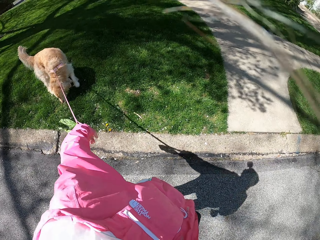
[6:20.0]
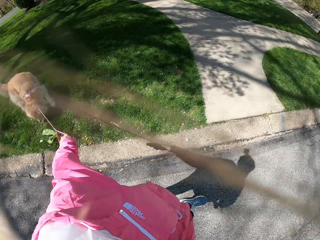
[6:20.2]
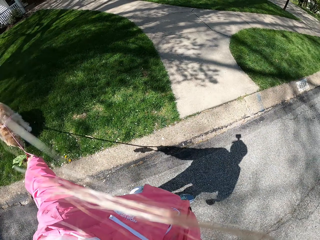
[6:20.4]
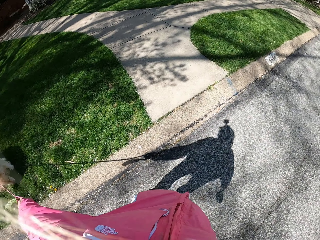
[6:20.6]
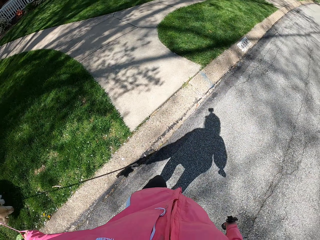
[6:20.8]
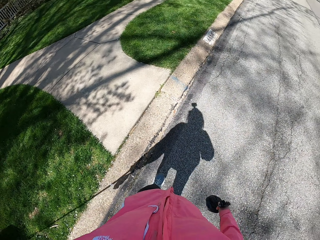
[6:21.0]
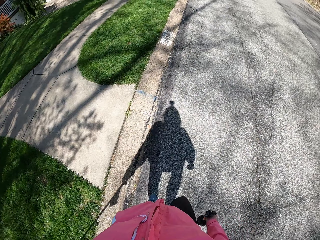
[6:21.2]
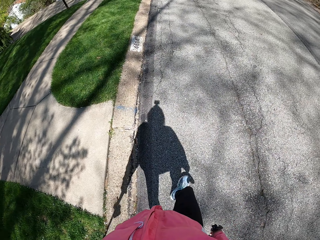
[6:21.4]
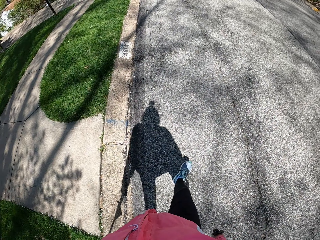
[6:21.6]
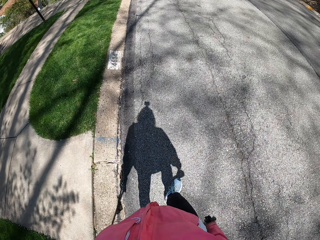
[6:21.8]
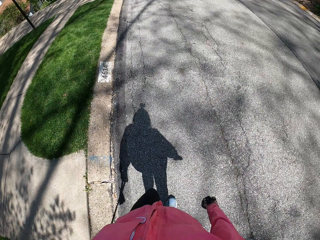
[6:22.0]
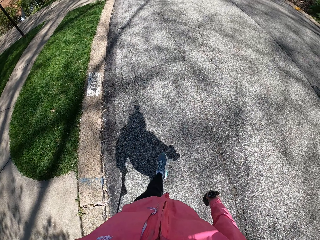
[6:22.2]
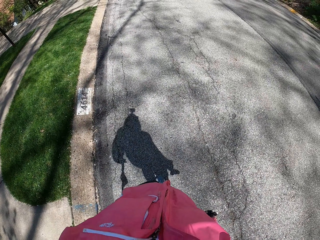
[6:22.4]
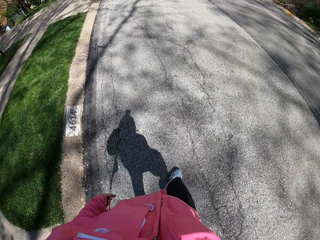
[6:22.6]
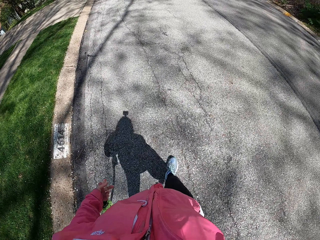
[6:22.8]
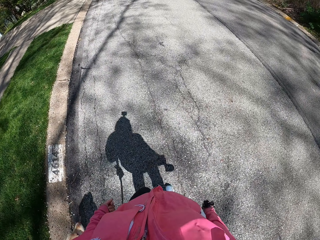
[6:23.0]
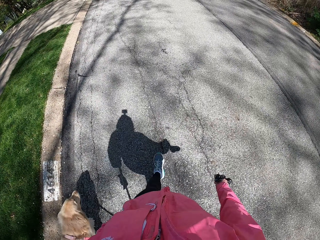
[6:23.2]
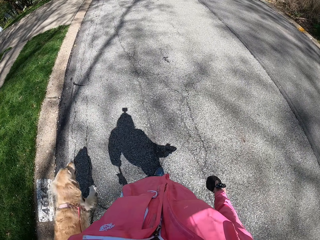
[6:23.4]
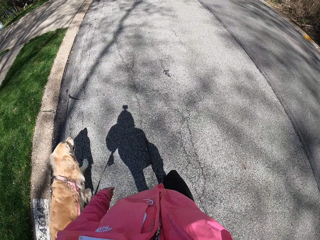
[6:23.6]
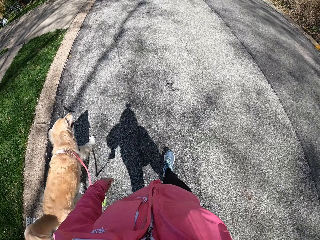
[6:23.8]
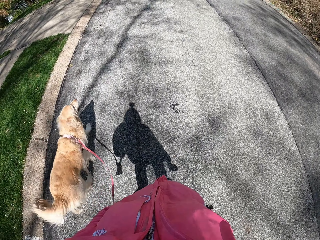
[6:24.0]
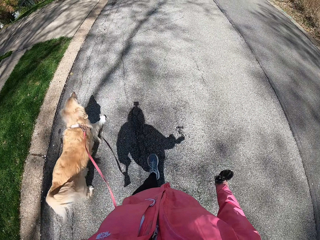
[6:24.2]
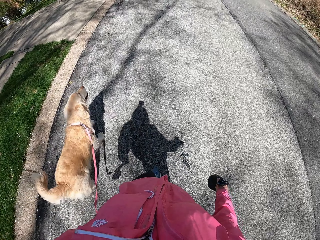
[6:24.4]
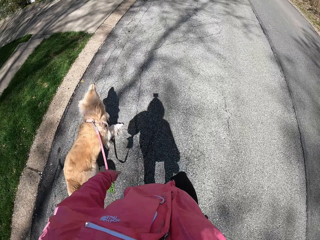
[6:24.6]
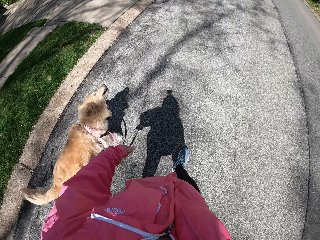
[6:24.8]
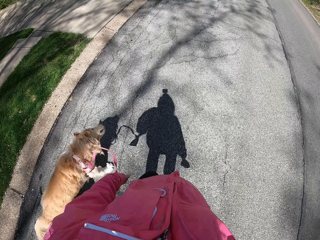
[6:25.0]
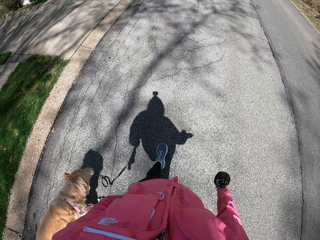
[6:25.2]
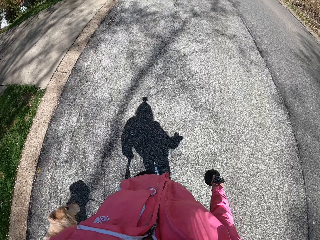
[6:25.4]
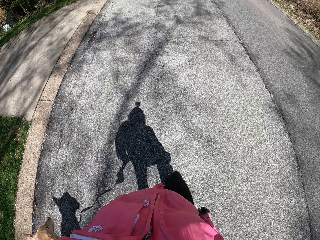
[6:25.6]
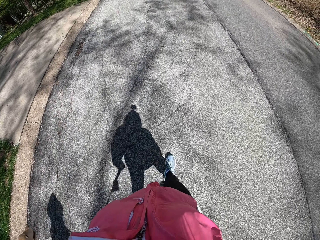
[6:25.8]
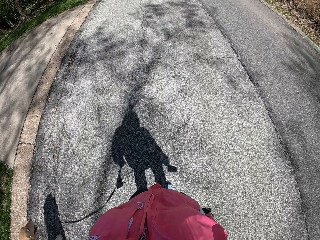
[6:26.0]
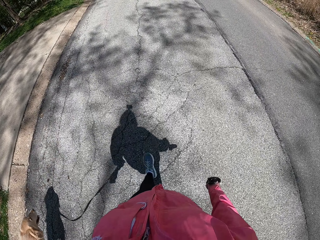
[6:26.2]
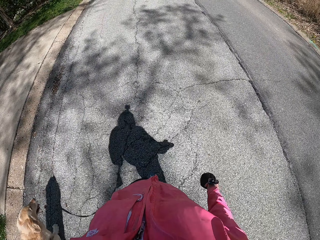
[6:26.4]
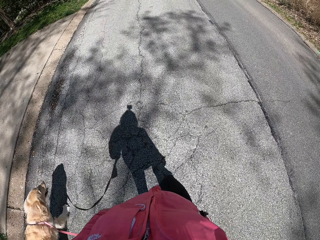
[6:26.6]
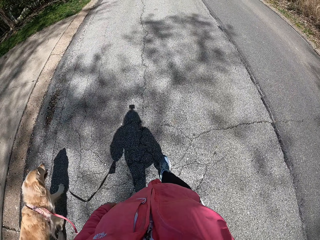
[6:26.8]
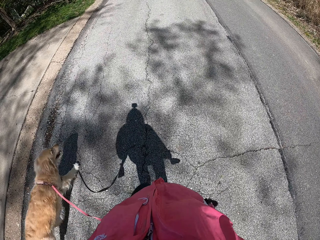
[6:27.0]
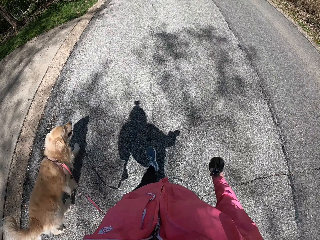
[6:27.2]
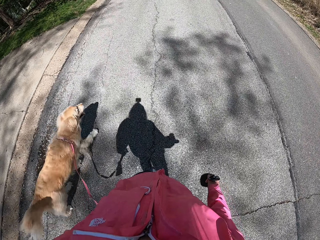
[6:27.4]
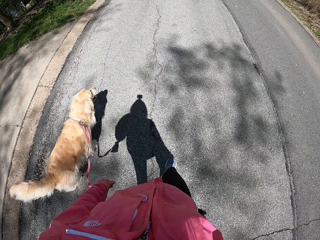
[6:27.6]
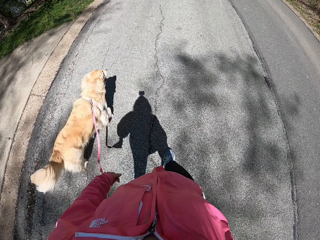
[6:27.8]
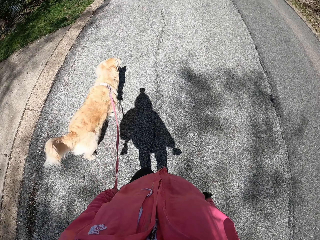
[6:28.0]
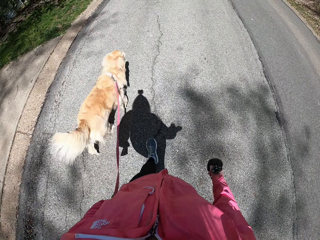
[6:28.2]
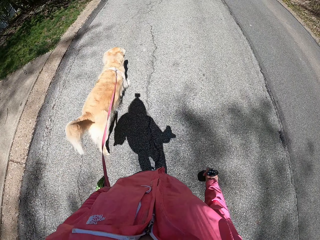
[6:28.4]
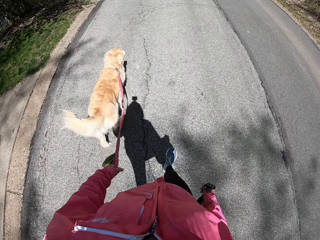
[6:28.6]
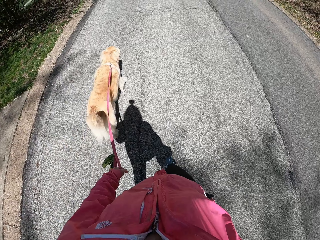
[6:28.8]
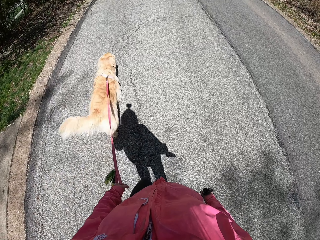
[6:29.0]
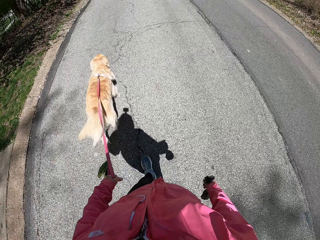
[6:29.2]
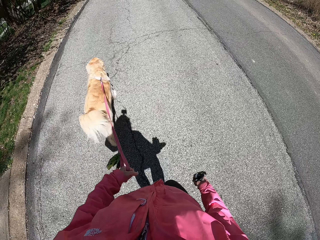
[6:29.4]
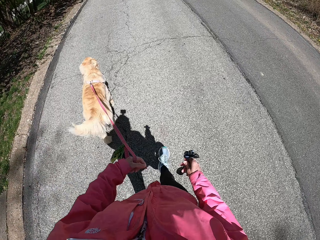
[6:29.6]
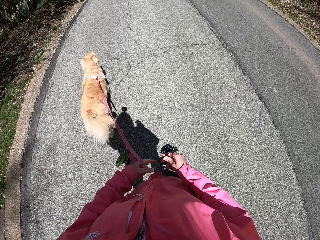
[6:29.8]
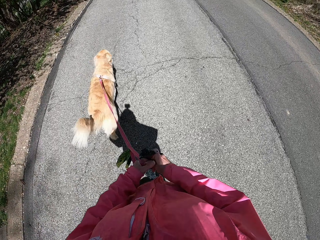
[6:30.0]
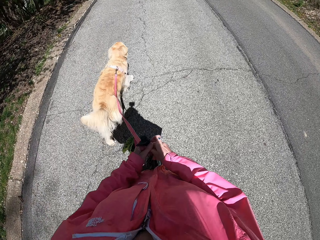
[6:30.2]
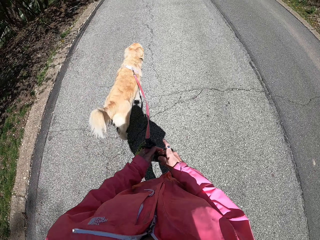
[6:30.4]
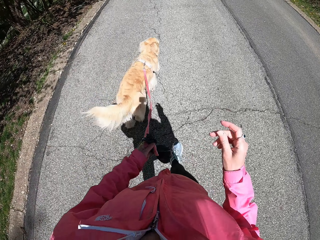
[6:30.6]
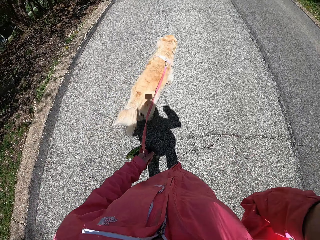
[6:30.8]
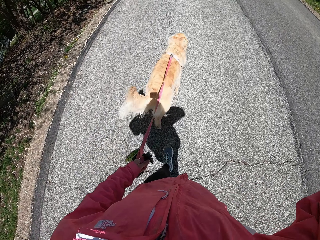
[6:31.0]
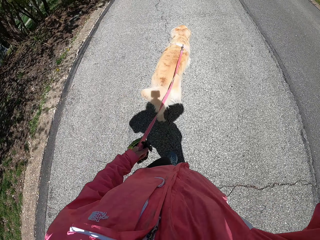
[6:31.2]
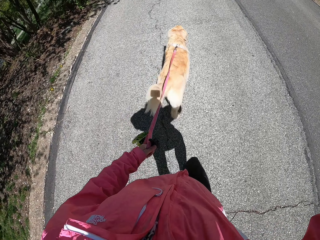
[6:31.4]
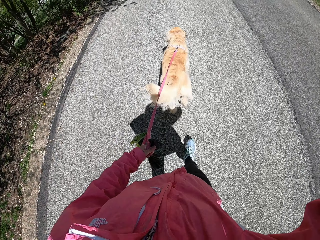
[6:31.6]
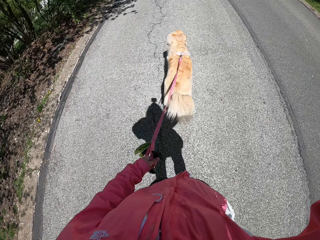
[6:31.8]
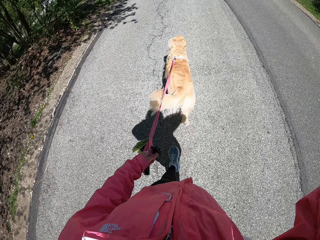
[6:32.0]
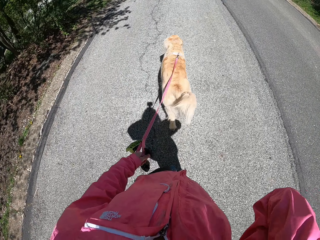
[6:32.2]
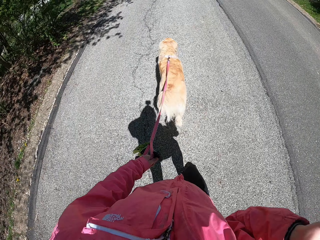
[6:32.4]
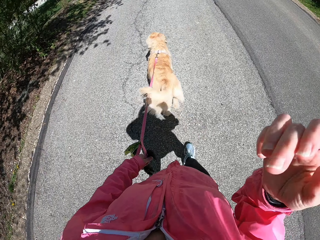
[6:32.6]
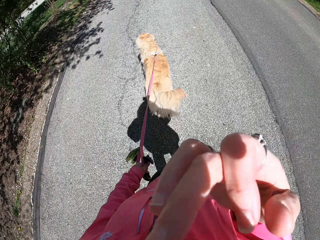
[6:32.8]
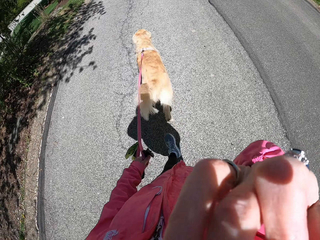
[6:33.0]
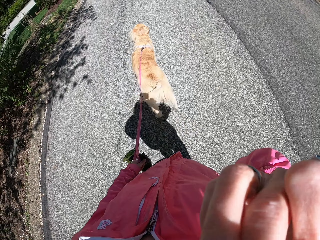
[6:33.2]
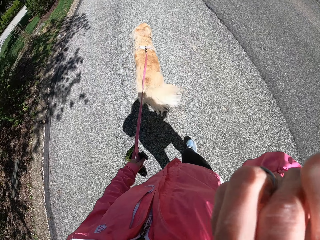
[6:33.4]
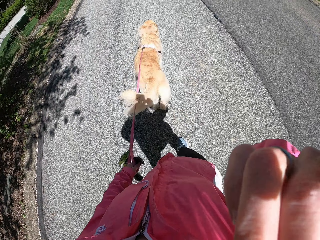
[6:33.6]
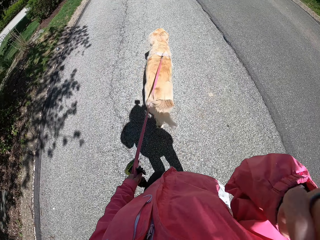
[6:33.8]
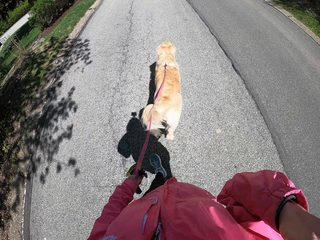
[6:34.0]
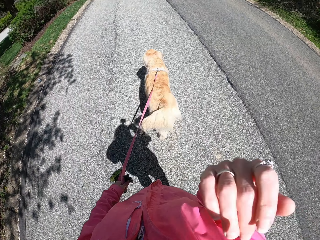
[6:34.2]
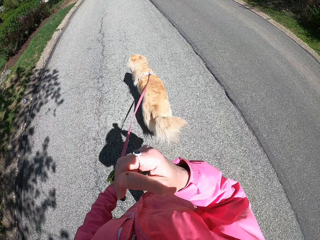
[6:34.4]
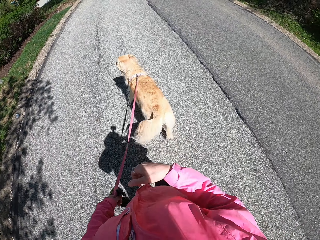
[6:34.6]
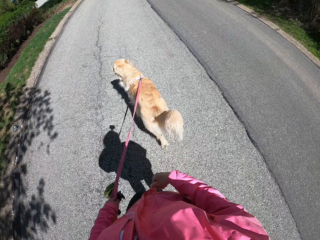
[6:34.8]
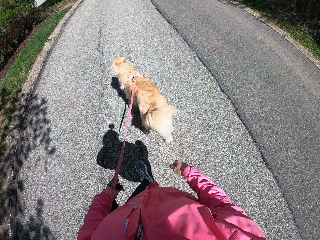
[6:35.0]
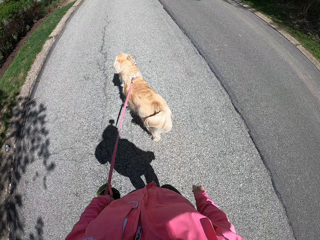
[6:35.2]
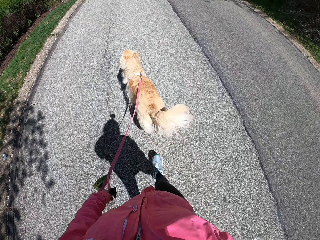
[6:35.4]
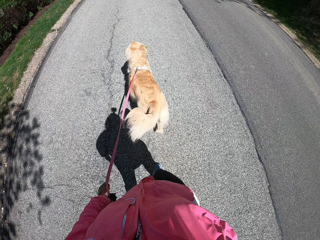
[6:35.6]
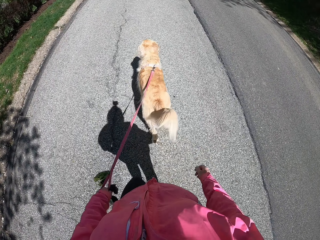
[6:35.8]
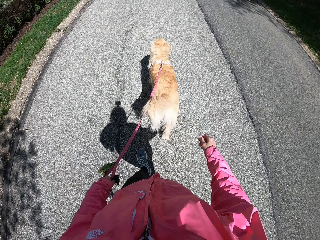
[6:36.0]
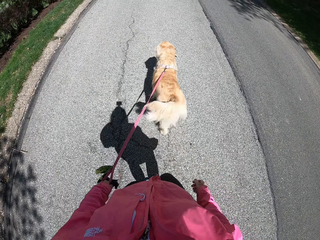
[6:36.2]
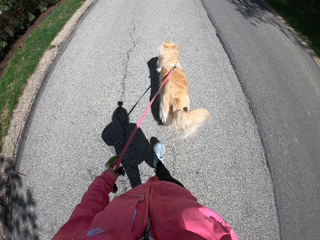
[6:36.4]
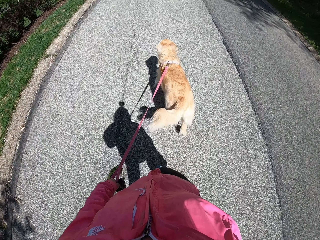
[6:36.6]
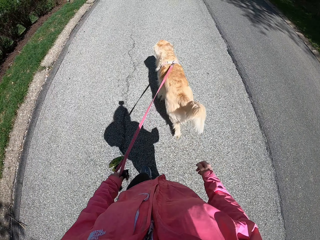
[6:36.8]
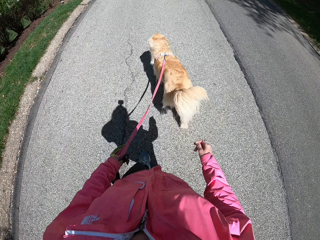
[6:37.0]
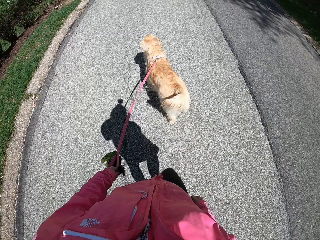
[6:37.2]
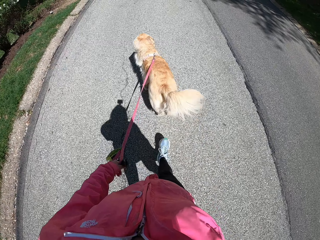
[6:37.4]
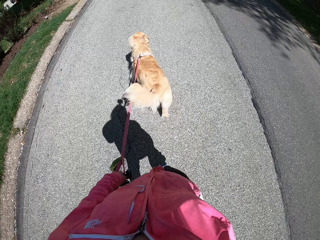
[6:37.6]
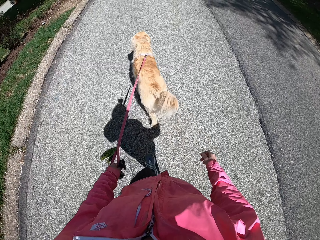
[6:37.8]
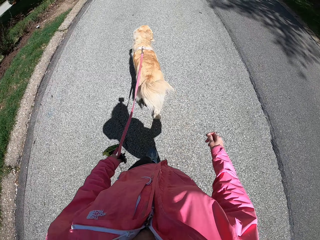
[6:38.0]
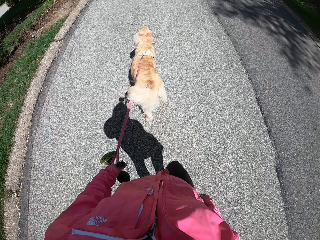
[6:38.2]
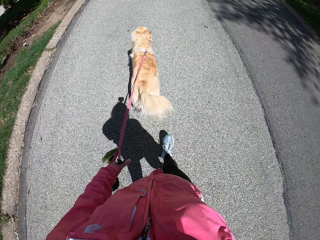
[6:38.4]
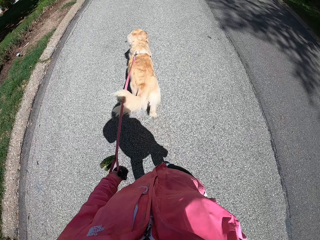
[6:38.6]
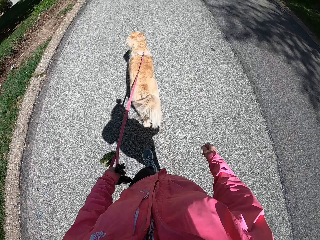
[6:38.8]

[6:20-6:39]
The camera wearer stops at a sidewalk. She walks with a dog on a leash. She holds a dog poop bag with her left hand. She raises her hand. She touches her face.

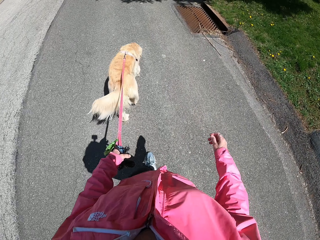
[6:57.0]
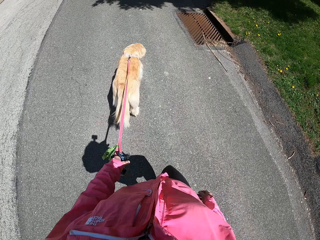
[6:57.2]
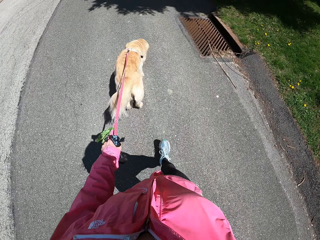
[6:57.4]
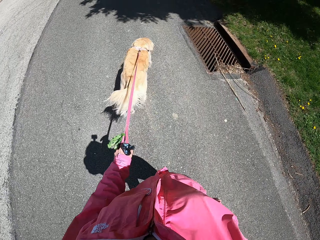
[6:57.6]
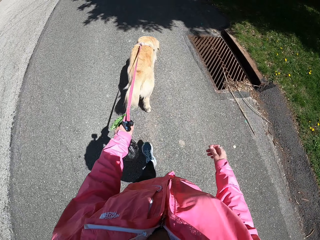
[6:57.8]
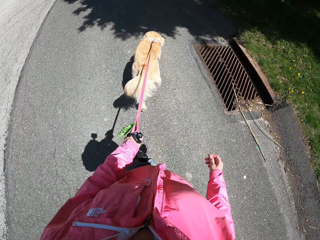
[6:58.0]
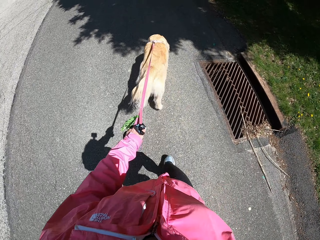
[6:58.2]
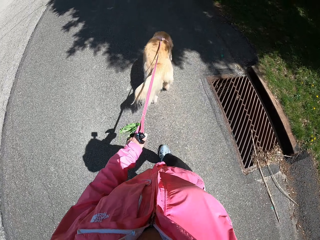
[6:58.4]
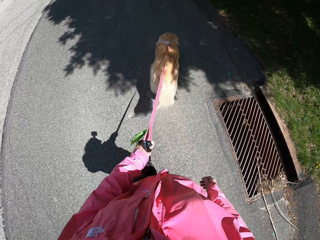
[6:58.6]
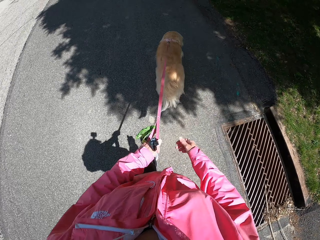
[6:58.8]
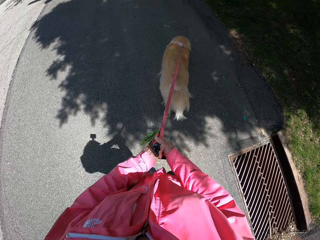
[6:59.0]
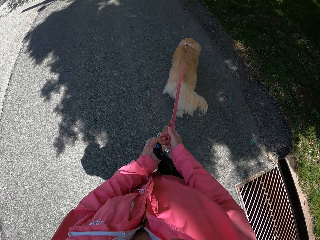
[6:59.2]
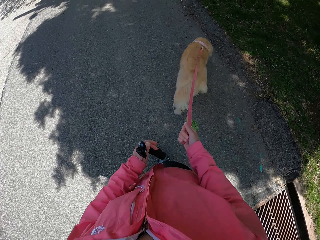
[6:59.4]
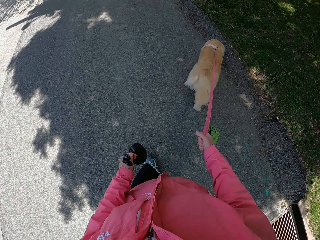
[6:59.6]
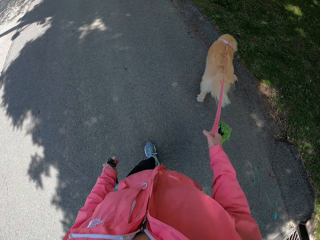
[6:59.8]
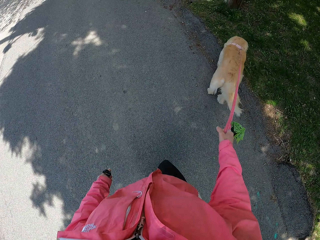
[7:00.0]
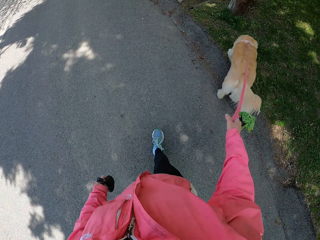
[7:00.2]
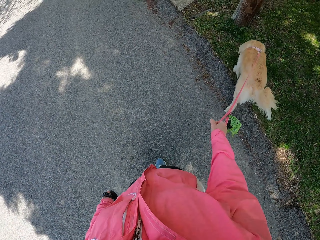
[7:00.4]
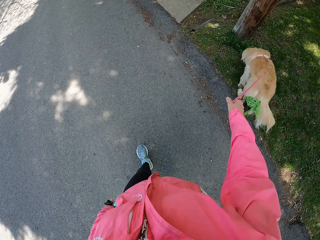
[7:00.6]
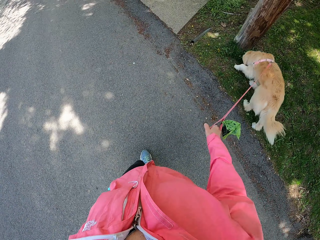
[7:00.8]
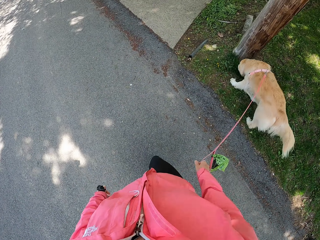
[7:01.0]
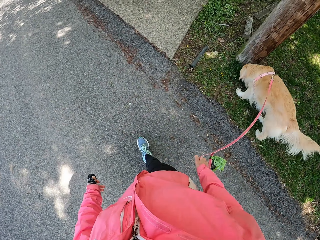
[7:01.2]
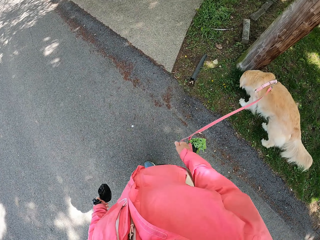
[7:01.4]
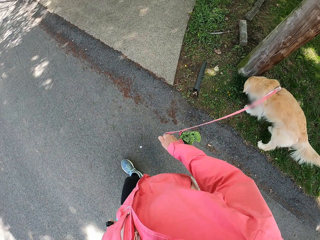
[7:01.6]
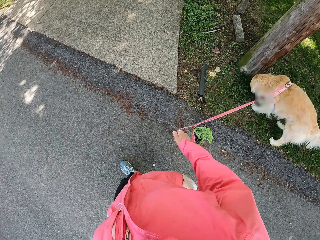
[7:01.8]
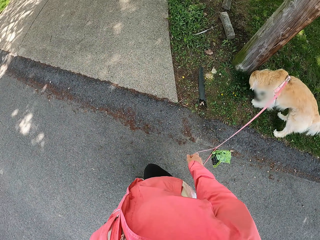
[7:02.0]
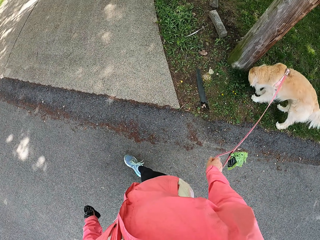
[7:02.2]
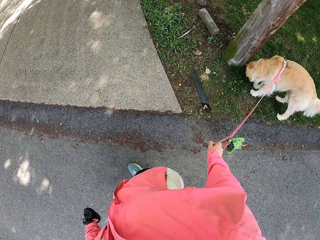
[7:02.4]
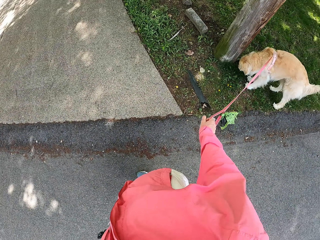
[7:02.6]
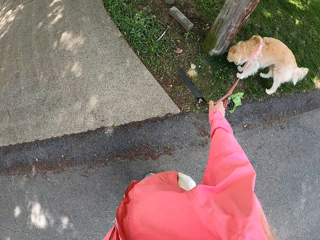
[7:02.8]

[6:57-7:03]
The camera wearer holds a dog leash with her right hand. She stops near a post.
